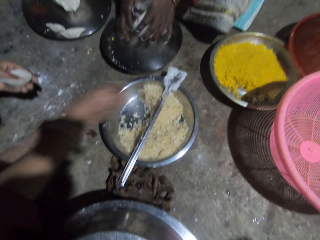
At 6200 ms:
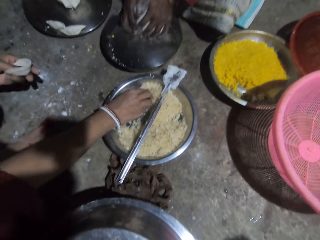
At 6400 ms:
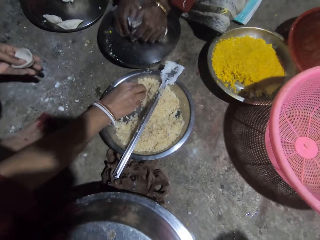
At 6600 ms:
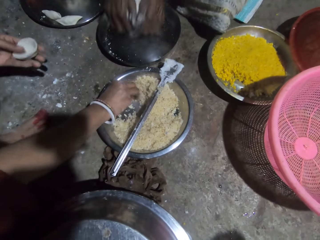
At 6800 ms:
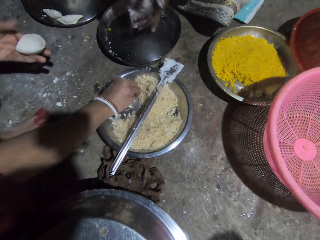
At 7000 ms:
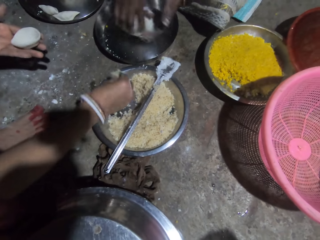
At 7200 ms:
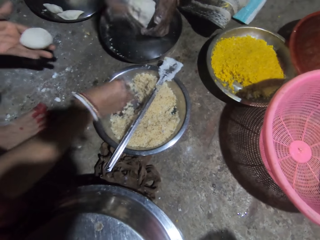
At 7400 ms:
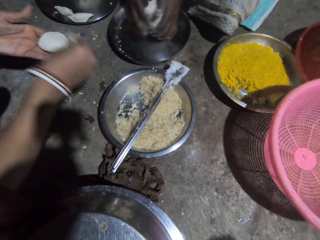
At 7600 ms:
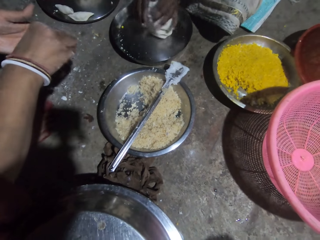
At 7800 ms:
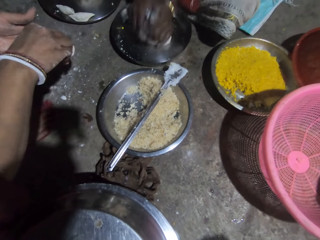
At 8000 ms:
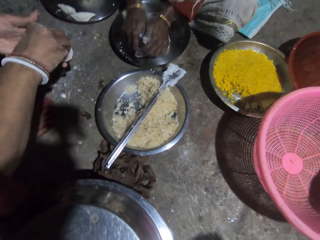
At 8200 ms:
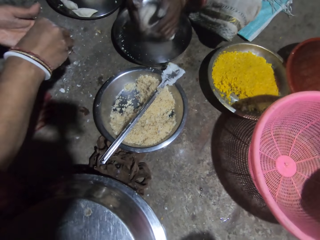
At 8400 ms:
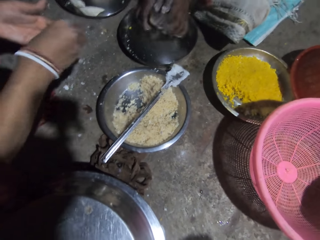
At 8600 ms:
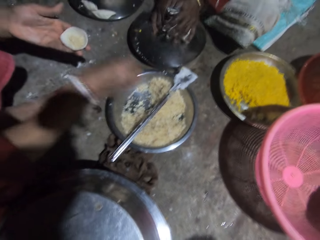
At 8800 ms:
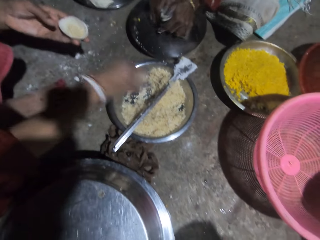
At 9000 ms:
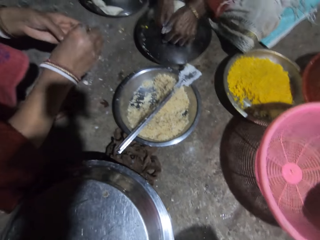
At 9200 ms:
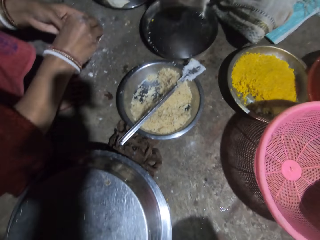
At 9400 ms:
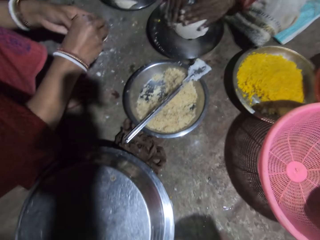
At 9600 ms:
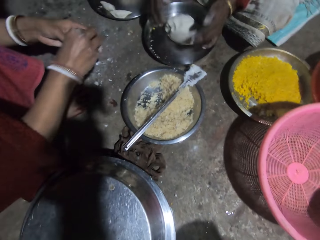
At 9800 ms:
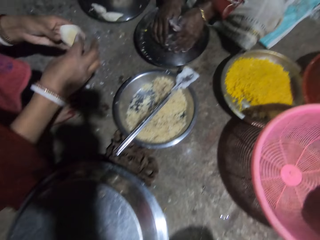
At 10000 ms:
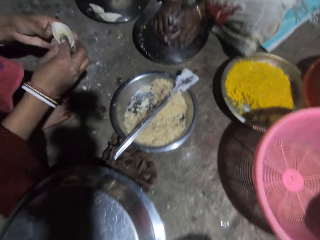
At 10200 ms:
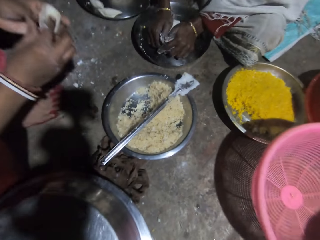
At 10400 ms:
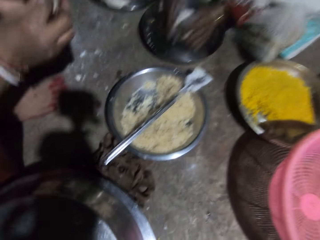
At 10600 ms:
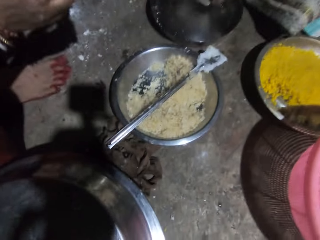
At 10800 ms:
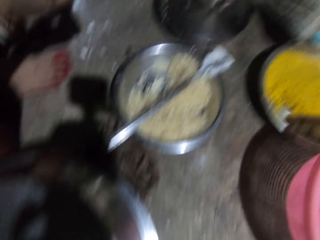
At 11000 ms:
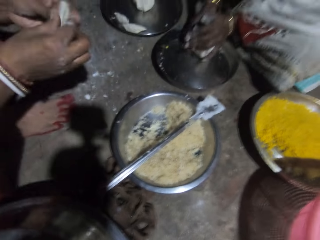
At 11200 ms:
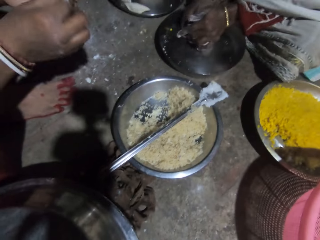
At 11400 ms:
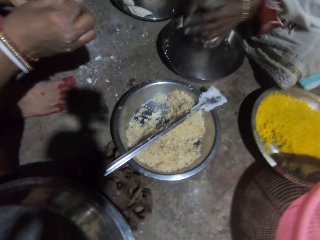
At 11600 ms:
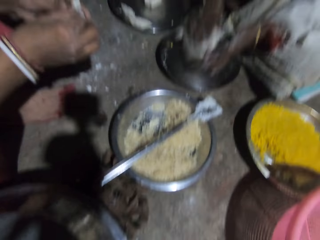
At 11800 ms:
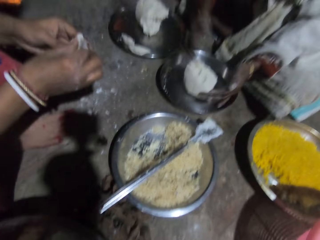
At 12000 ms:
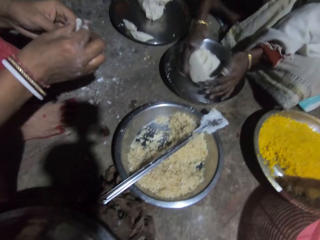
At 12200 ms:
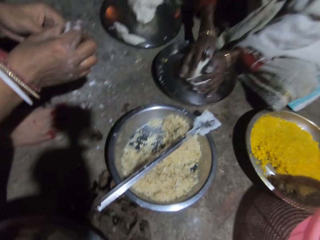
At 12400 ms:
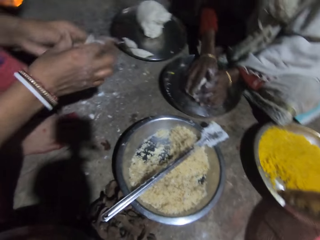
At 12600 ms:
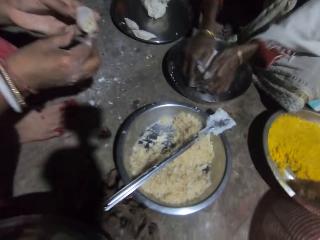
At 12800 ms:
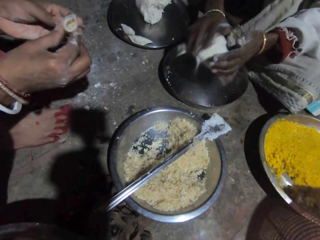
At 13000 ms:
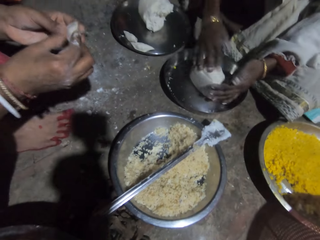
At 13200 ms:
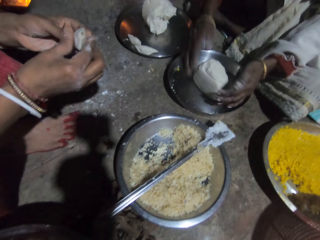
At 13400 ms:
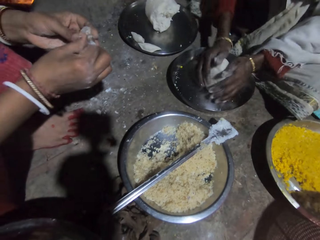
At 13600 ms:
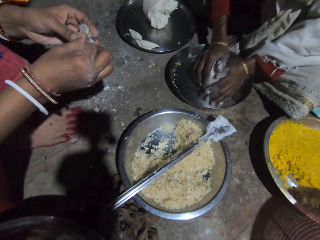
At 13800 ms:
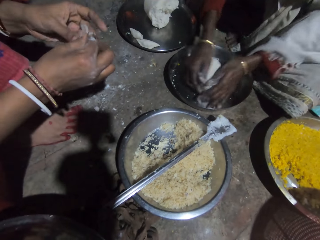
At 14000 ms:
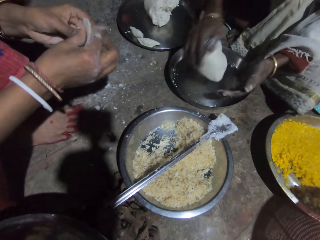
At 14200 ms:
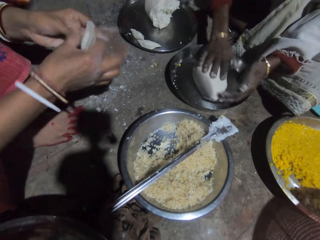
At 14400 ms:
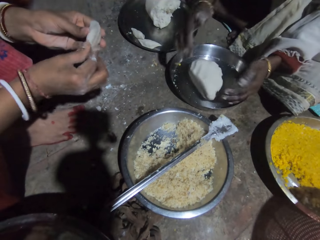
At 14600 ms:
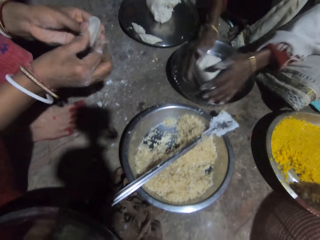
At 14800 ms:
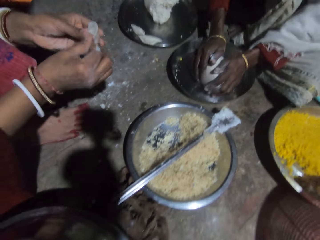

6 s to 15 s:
A person rolls a dough. The camera wearer takes rice from the tray. Another person picks masala from a tray. The first person rolls the dough. The camera wearer puts the rice in the dough. The other person puts masala in the dough. The first person rolls the dough. The camera wearer puts the rice in the tray. The other person puts masala back in the tray. The first person rolls the dough. The other person puts masala in the dough. The camera wearer molds the dough. The first person rolls the dough. The other person closes the dough. The first person rolls the dough. The other person closes the dough. The first person rolls the dough. The other person closes the dough. The first person rolls the dough.

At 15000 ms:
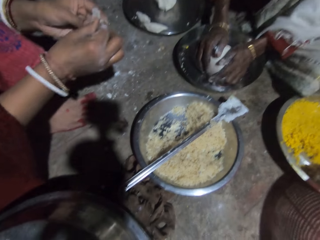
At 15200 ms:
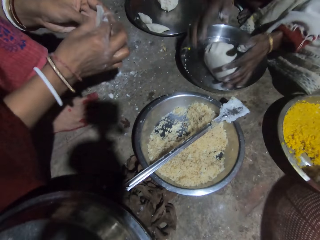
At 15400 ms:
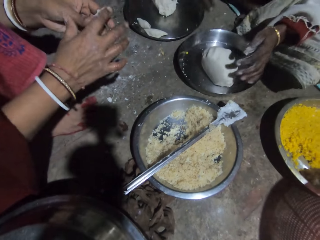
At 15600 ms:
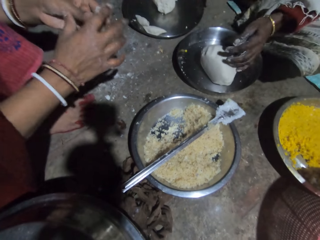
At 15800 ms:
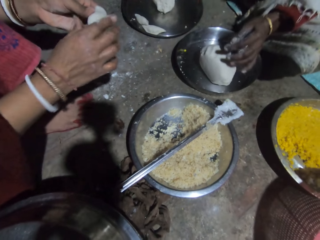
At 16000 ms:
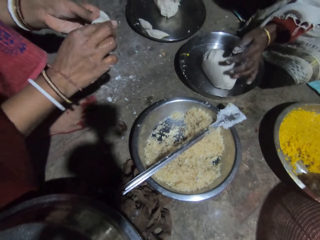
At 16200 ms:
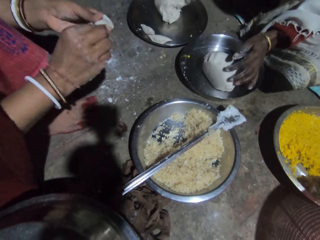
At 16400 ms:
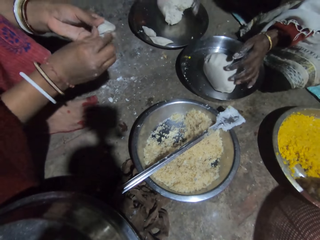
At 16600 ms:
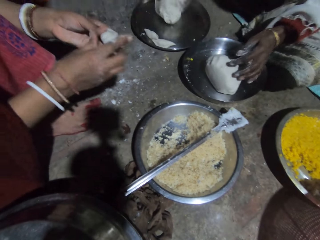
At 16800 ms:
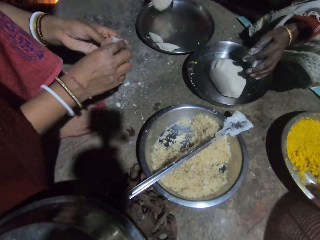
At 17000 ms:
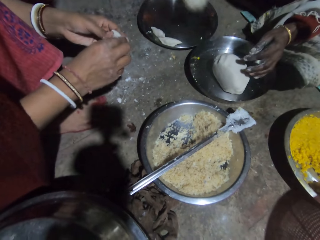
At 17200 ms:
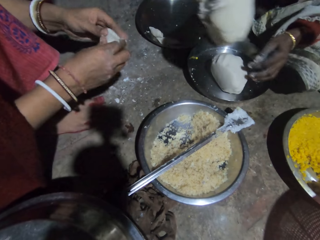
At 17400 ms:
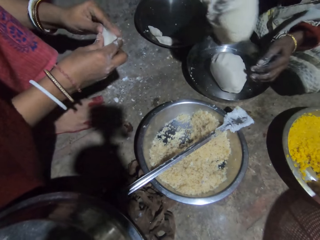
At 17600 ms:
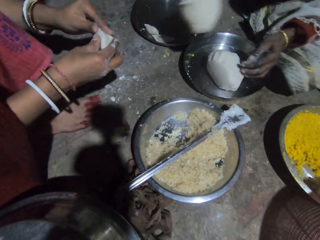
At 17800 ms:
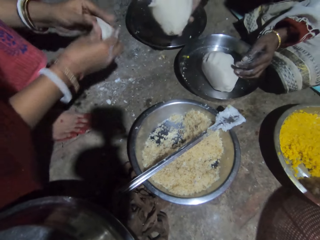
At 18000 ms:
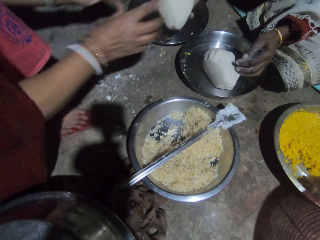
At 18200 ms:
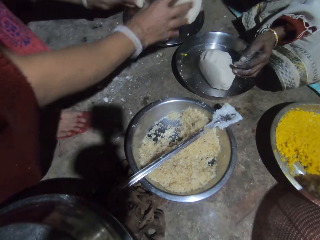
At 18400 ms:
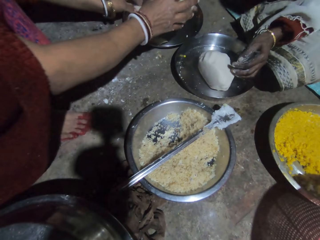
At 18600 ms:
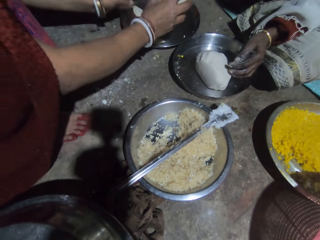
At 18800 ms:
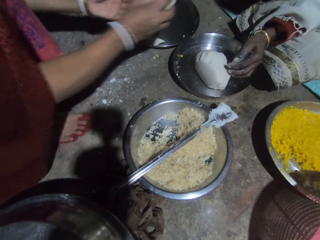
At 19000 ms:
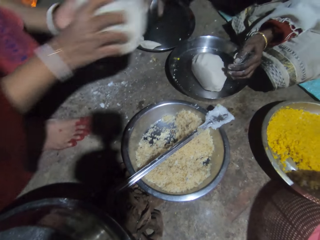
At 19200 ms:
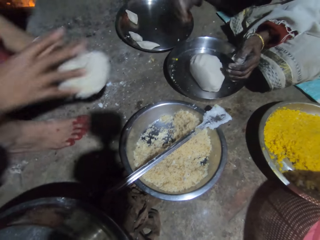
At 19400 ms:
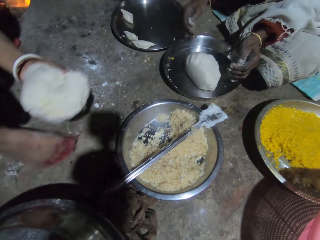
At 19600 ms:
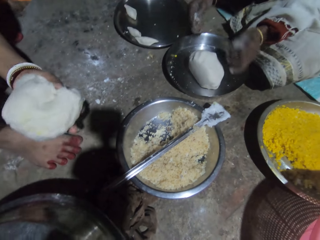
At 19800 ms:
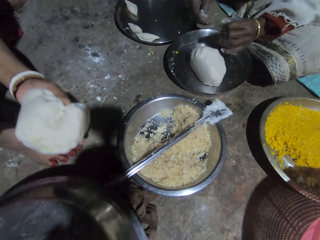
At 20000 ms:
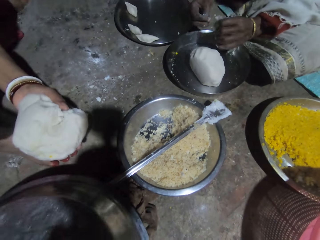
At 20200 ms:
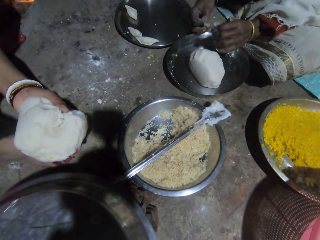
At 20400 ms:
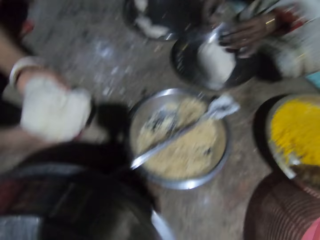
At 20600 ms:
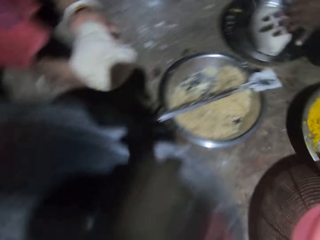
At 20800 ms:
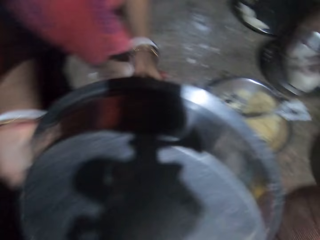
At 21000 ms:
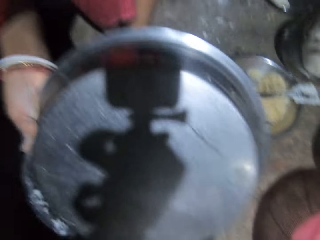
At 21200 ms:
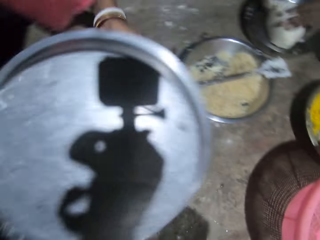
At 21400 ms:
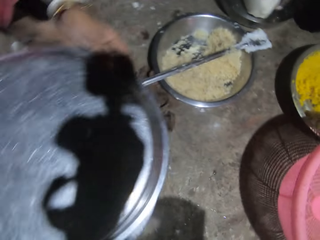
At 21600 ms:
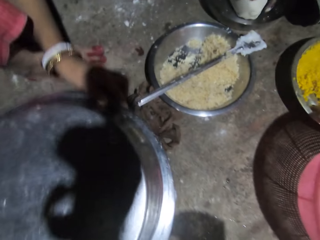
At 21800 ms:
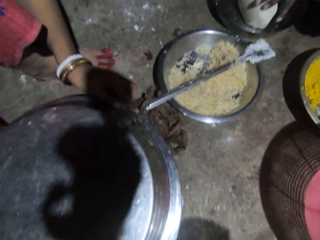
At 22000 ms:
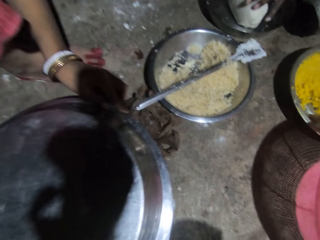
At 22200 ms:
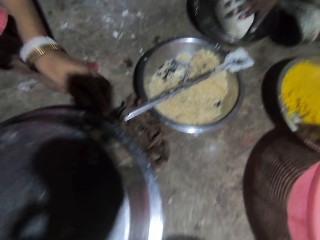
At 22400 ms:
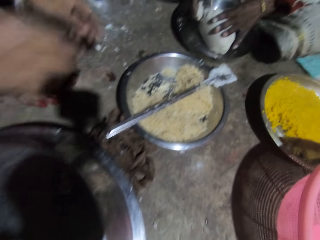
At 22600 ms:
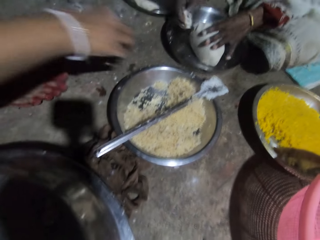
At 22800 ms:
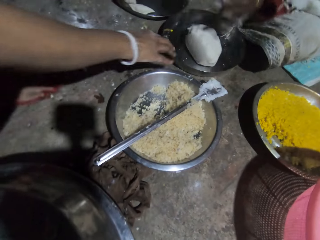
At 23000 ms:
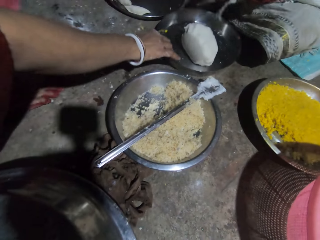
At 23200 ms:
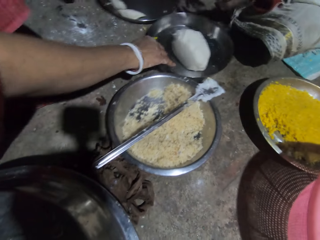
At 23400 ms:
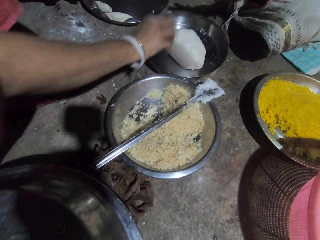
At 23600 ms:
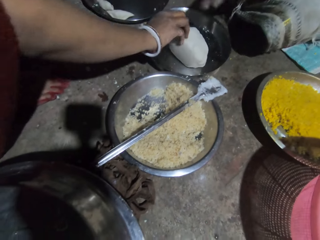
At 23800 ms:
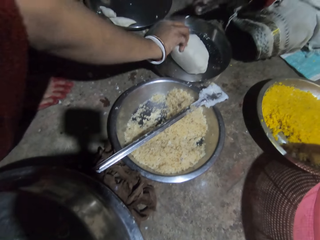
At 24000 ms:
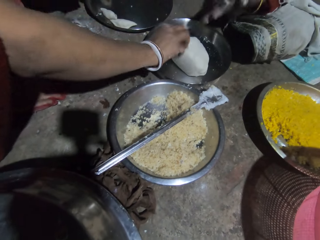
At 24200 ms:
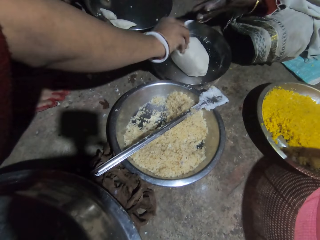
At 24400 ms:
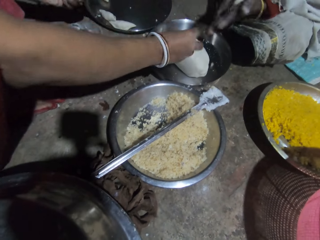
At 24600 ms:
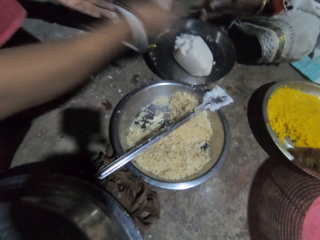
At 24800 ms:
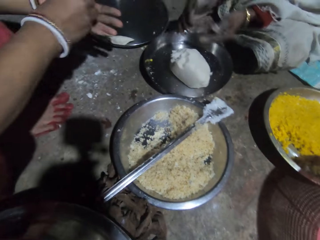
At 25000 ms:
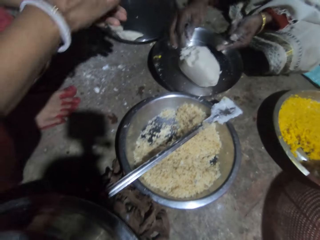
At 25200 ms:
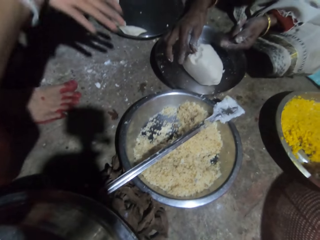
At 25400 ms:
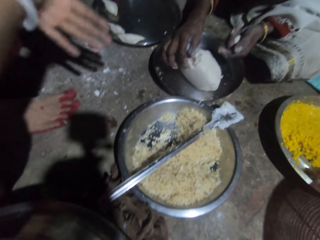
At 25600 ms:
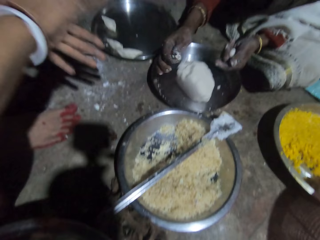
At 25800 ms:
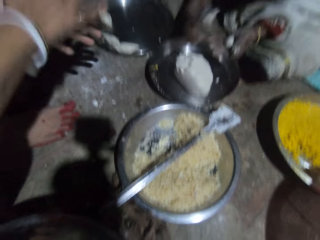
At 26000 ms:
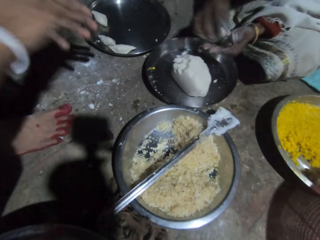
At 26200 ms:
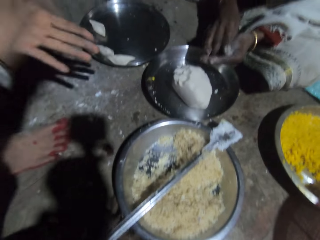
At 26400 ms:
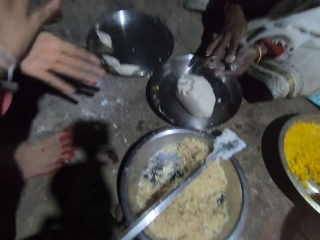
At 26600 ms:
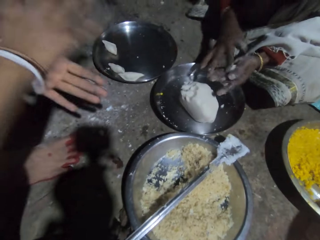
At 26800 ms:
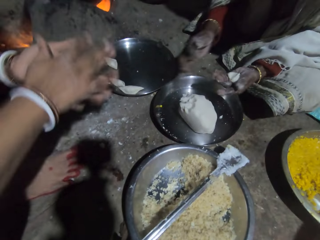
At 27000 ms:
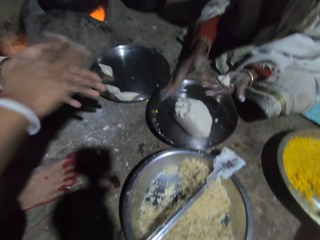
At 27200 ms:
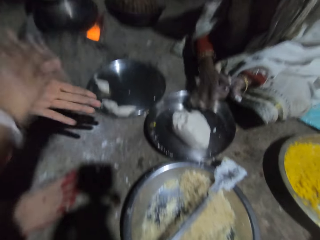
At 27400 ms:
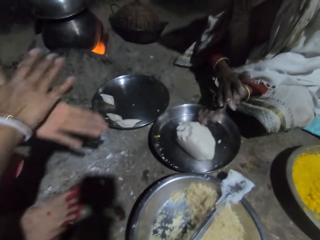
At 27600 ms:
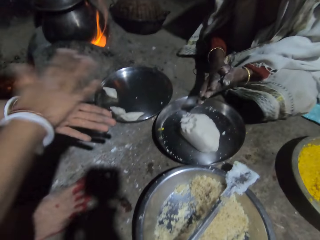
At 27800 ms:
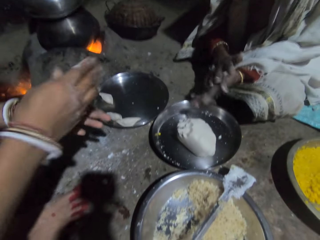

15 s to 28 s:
A person closes a dough. Another person rolls the dough. The first person closes the dough. The other person picks up the dough. The first person closes the dough. The camera wearer puts the dough in the tray. The first person takes the dough. The camera wearer takes the dough from a lady. The other person moves fingers. The camera wearer opens the tray and puts the dough in the tray. The first person puts the dough under the tray. The camera wearer covers the tray. The first person covers the dough using the tray. The other person cuts the dough. The first person pulls the tray. The camera wearer pulls the trays and pinches the dough. The first person pinches the dough. The other person moves hands. The first person pinches the dough. The other person rolls the dough in a hand. The first person rolls the dough in a hand. The camera wearer molds the dough. The other person pinches the dough. The first person rolls the dough in a hand. The other person holds the dough. The first person rolls the dough in a hand.
